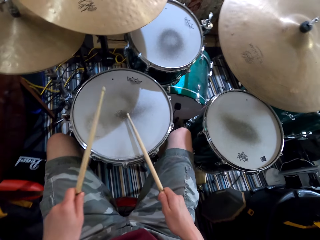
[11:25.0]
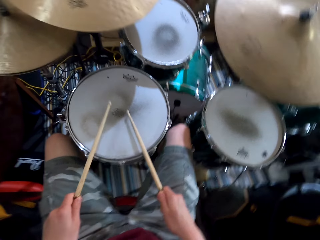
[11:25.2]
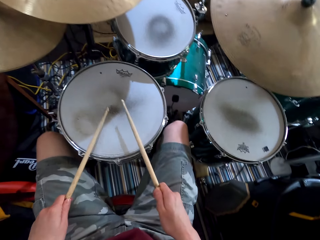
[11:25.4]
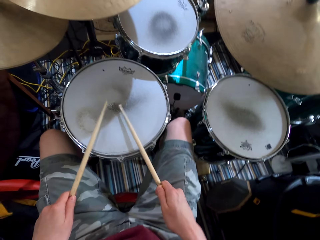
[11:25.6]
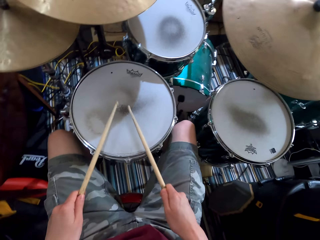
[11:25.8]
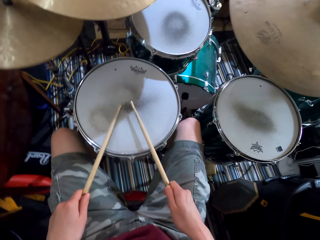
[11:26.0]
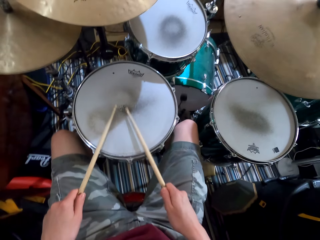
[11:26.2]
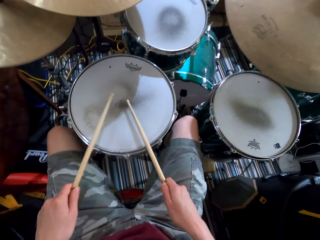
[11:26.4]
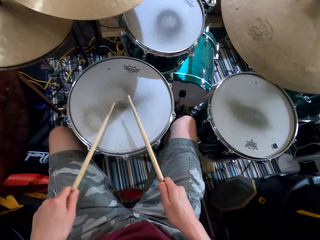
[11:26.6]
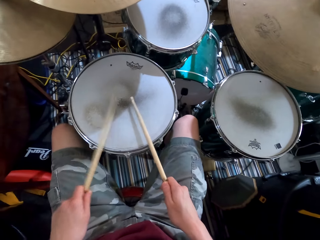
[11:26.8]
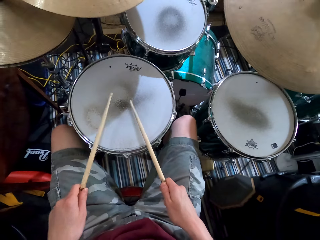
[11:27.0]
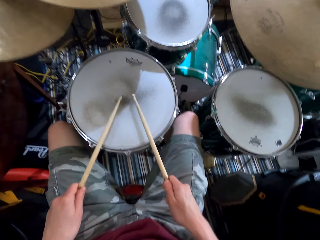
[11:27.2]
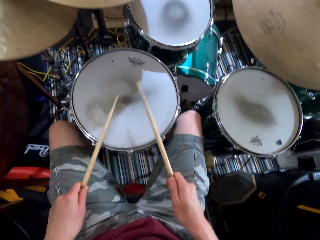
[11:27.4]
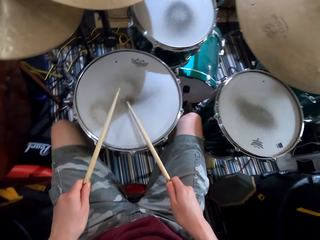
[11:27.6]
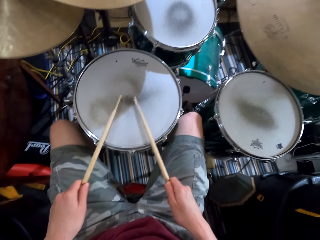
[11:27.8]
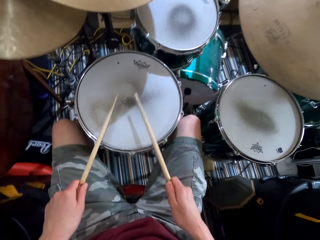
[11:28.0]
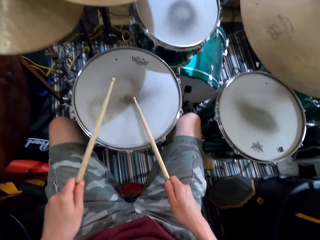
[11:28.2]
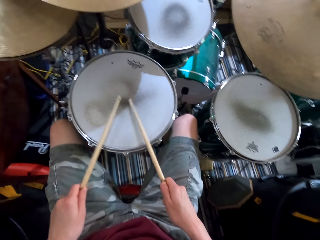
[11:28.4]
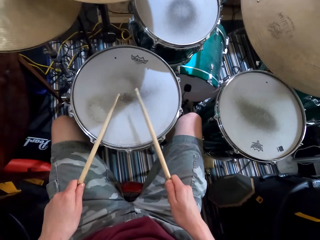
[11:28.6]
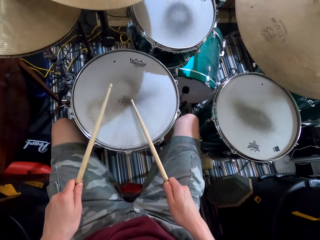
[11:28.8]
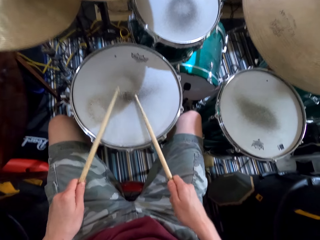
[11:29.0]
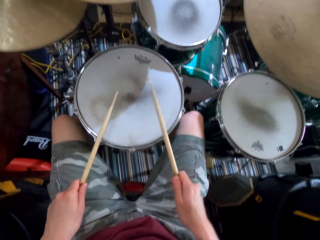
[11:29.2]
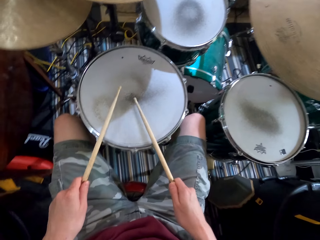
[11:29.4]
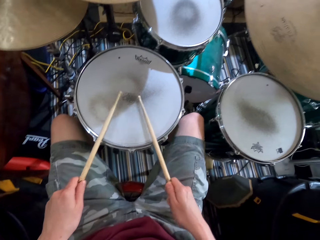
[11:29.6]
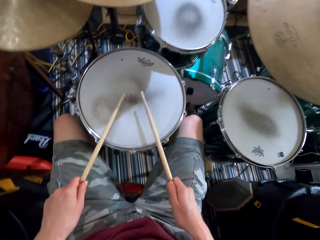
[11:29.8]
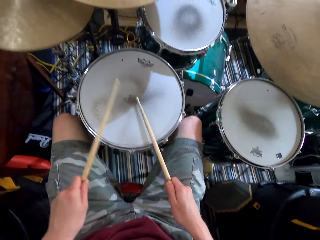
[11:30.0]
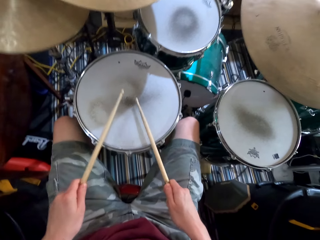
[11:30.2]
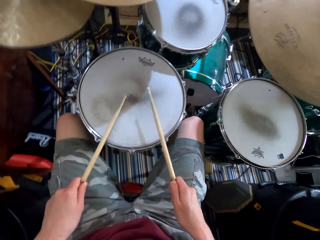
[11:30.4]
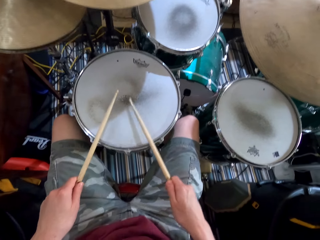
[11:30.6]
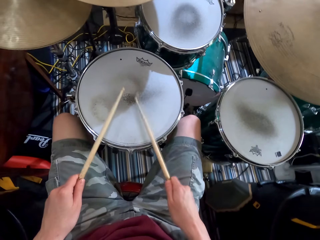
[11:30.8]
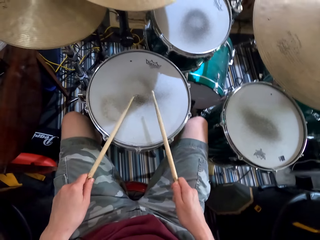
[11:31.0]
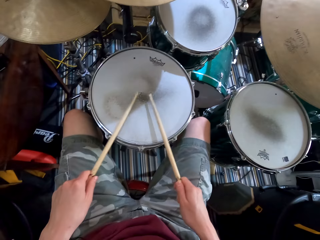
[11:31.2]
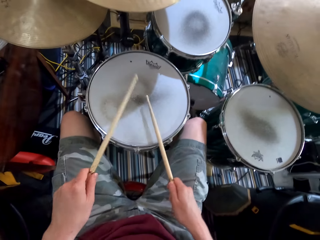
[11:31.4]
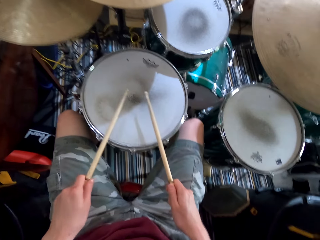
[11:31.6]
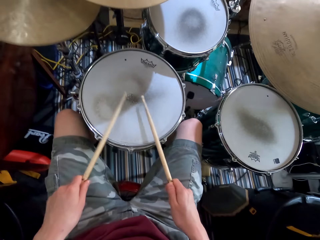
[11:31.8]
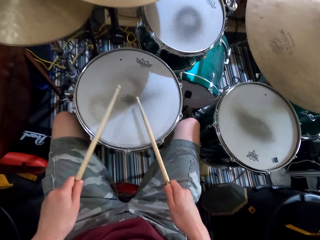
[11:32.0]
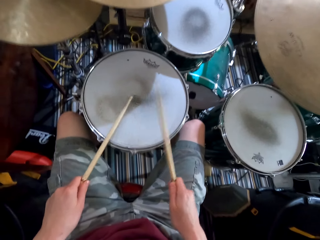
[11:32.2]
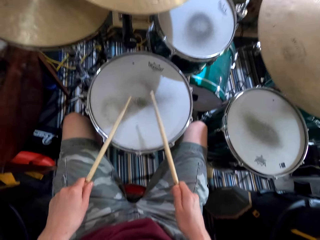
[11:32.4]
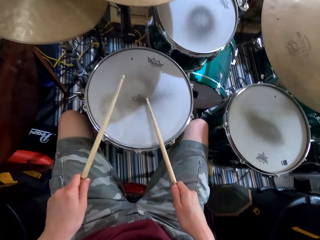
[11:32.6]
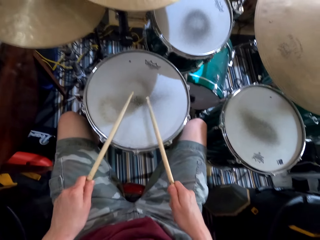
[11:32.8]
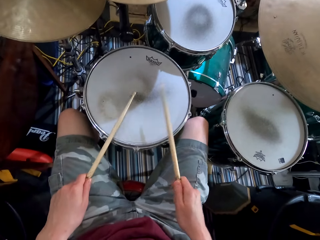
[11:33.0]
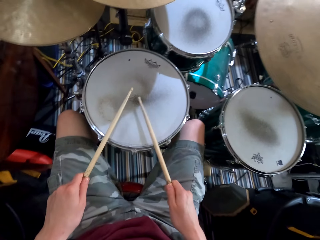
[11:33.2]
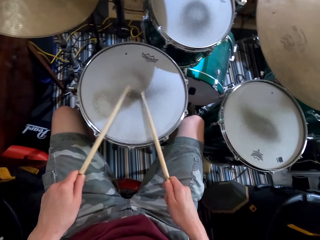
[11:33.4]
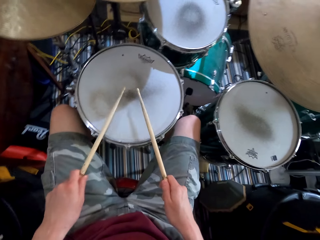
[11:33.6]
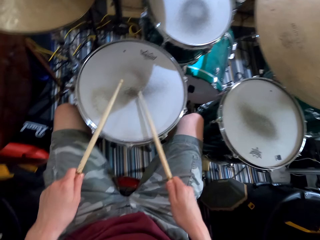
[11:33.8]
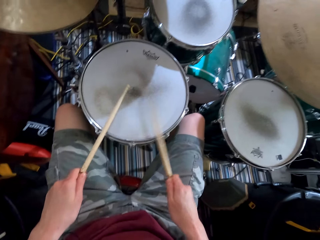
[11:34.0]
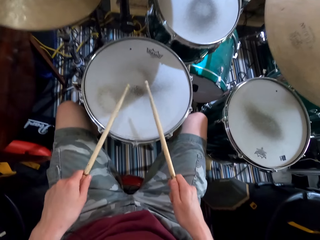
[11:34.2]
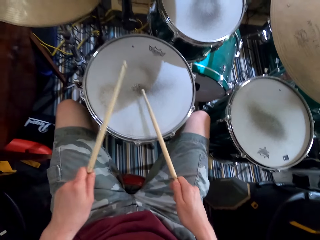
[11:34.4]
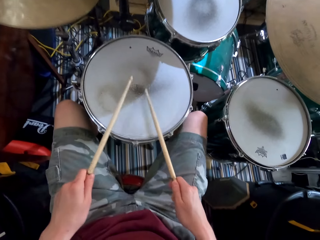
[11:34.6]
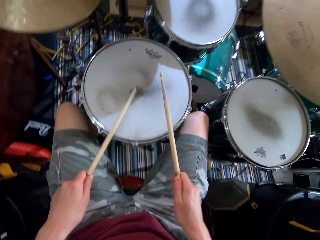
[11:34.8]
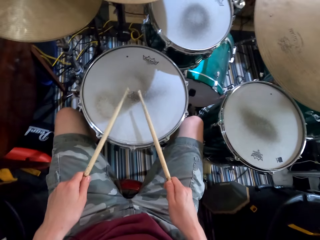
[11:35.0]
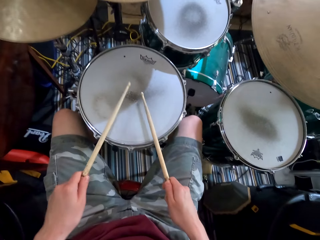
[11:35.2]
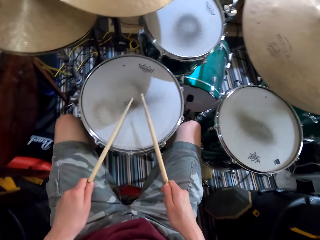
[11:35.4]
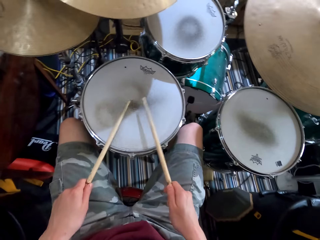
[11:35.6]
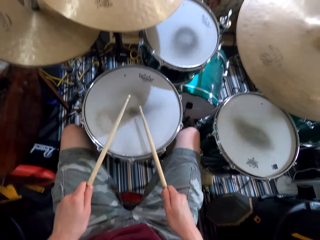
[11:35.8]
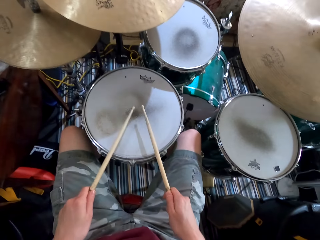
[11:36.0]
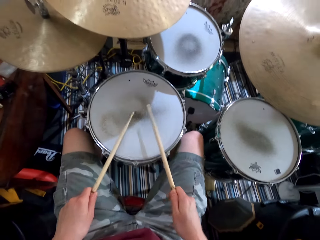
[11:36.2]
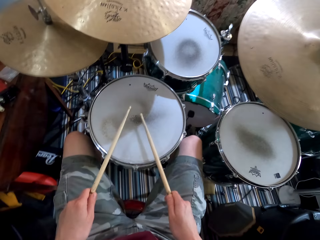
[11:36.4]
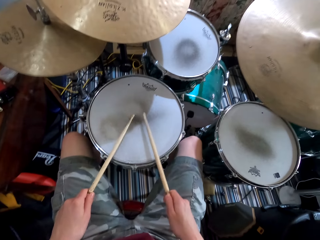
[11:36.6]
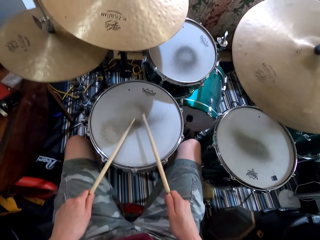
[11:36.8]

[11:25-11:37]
The camera wearer shakes legs. They play drums. They shake legs. They play the drums.

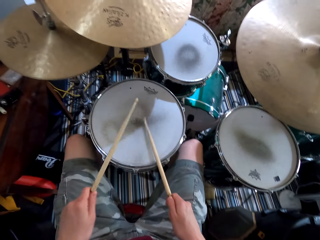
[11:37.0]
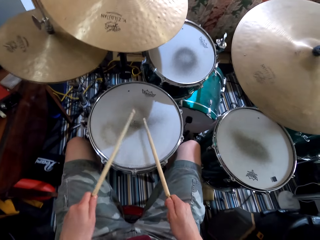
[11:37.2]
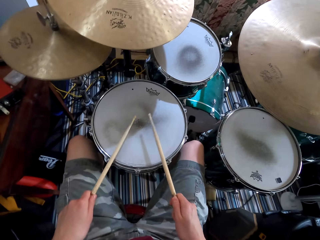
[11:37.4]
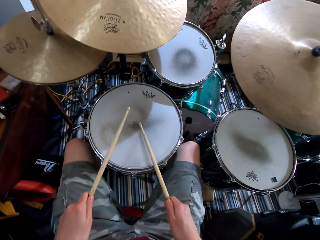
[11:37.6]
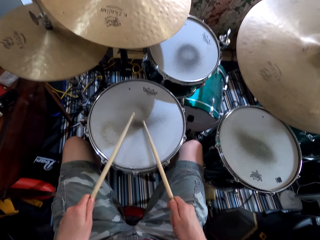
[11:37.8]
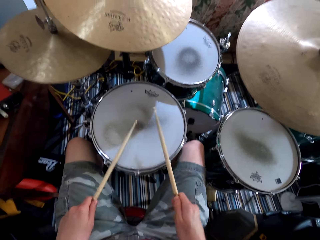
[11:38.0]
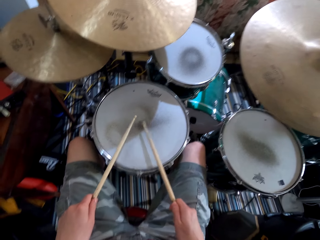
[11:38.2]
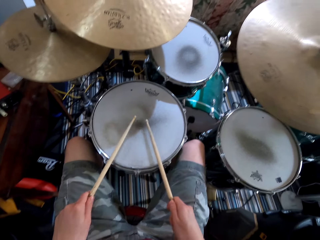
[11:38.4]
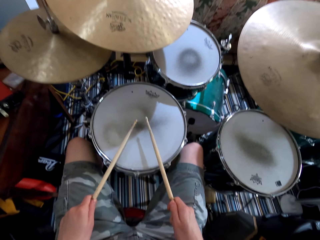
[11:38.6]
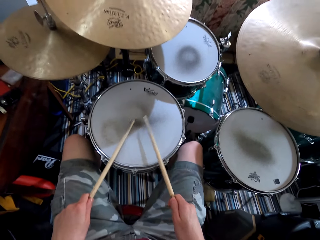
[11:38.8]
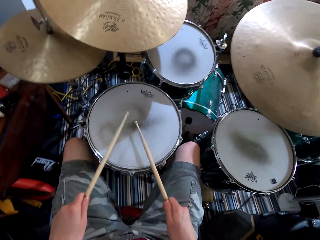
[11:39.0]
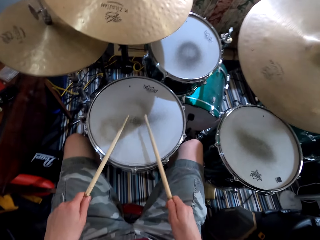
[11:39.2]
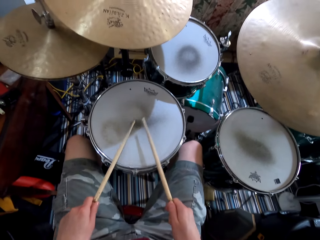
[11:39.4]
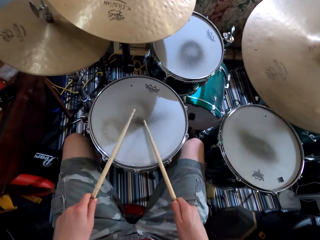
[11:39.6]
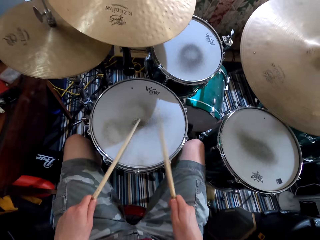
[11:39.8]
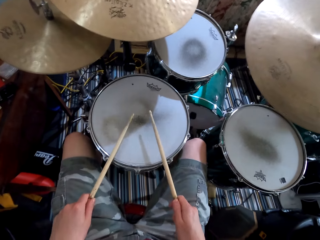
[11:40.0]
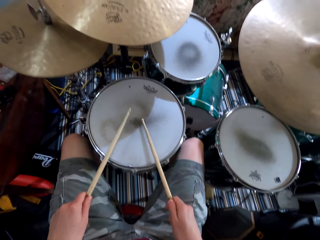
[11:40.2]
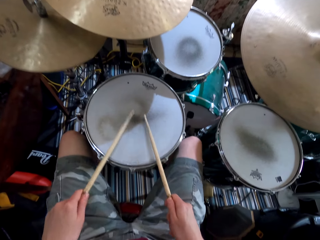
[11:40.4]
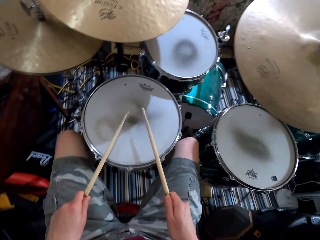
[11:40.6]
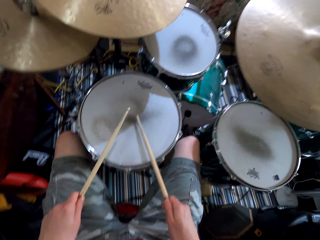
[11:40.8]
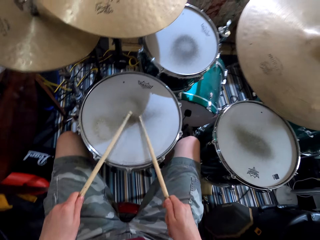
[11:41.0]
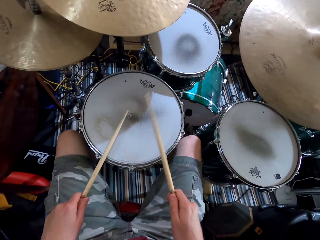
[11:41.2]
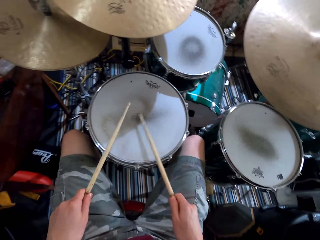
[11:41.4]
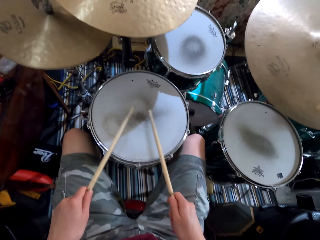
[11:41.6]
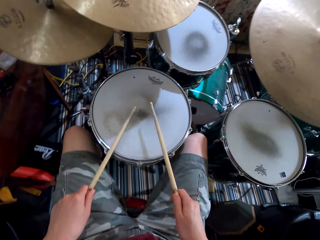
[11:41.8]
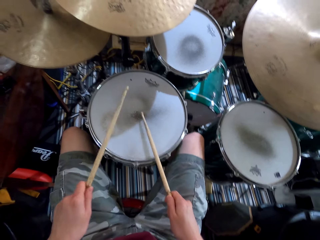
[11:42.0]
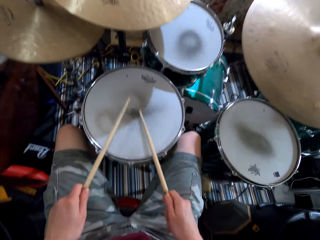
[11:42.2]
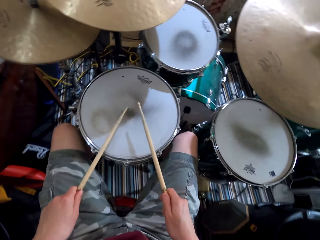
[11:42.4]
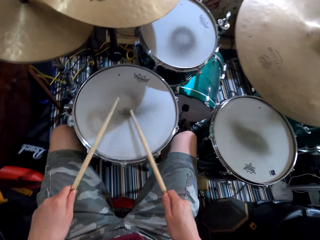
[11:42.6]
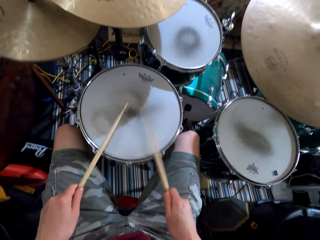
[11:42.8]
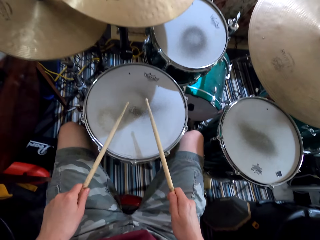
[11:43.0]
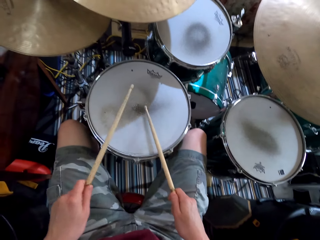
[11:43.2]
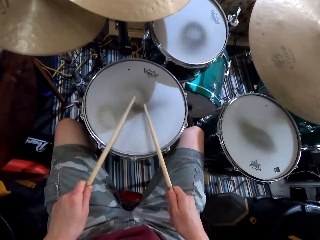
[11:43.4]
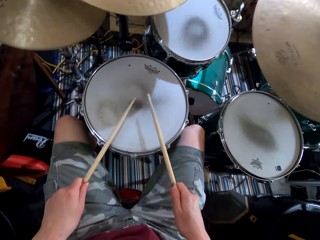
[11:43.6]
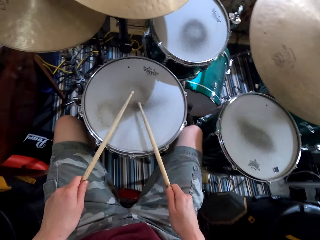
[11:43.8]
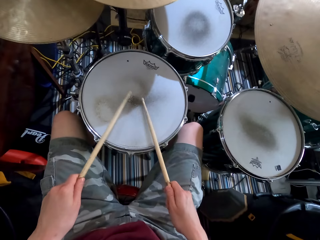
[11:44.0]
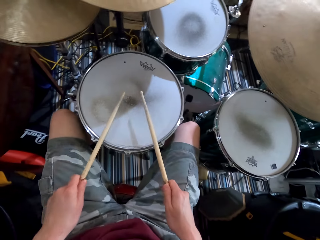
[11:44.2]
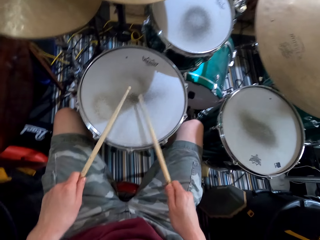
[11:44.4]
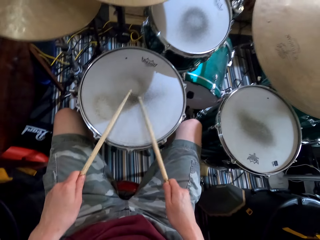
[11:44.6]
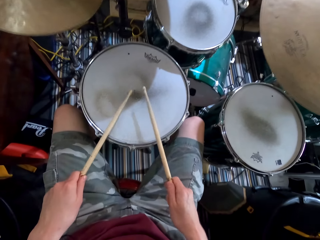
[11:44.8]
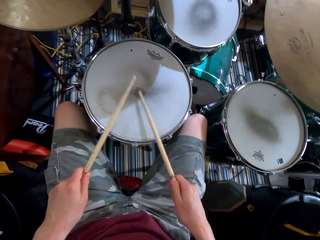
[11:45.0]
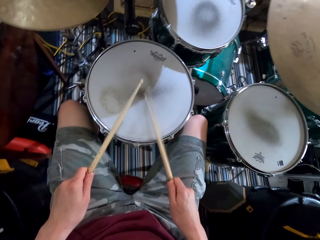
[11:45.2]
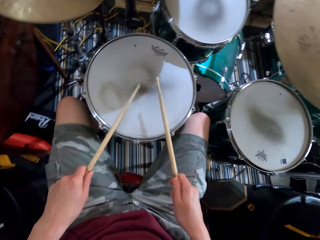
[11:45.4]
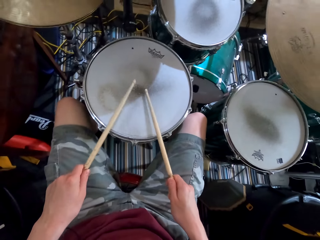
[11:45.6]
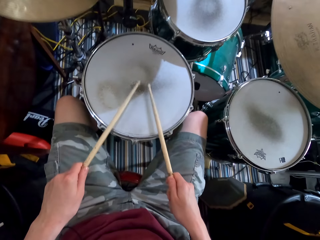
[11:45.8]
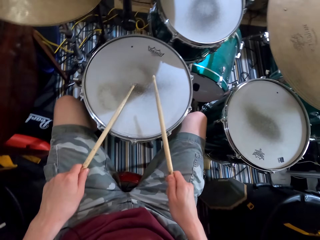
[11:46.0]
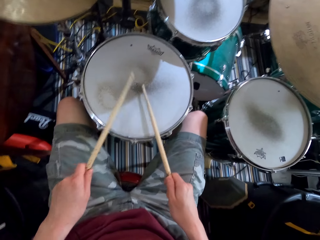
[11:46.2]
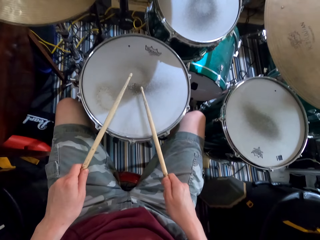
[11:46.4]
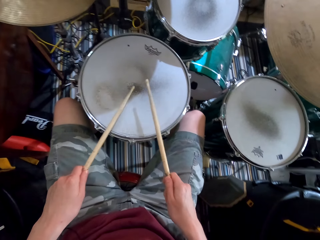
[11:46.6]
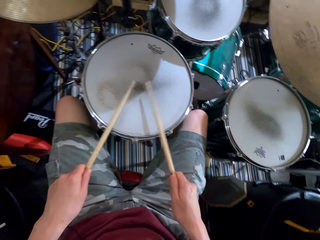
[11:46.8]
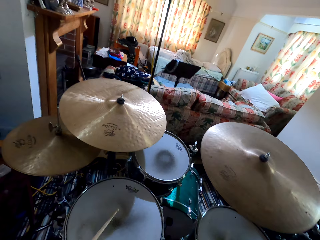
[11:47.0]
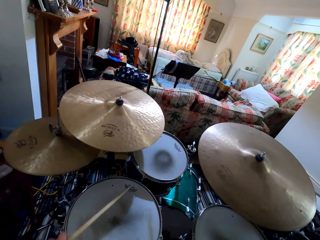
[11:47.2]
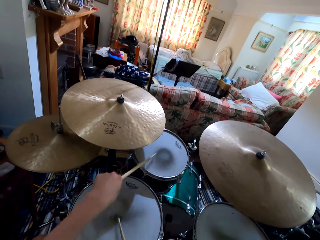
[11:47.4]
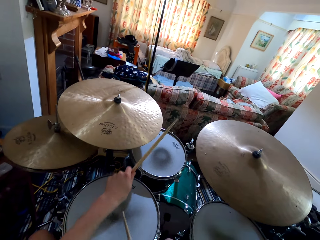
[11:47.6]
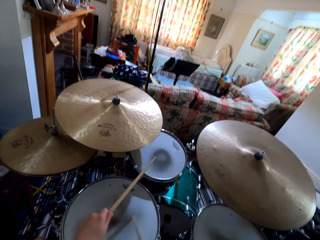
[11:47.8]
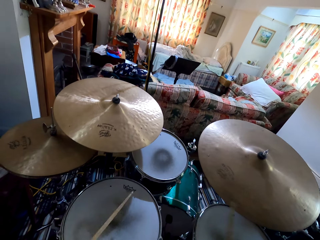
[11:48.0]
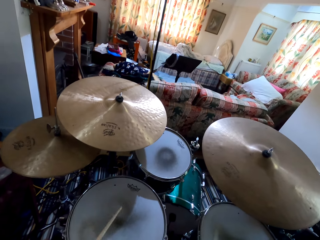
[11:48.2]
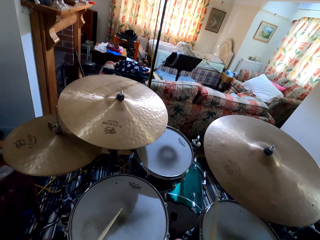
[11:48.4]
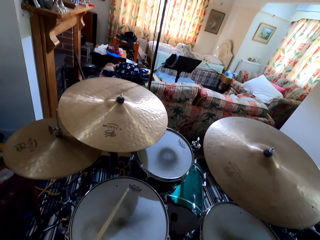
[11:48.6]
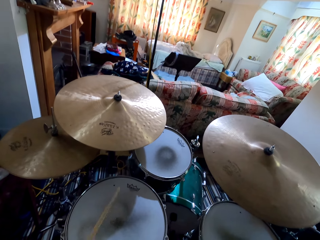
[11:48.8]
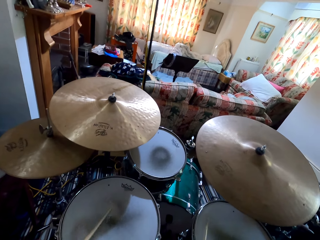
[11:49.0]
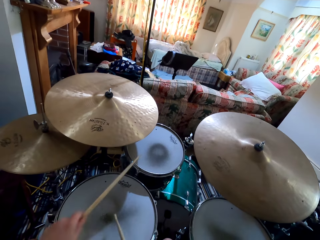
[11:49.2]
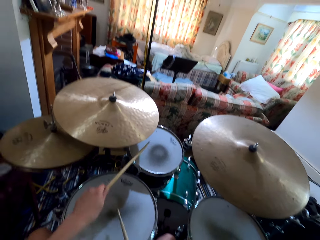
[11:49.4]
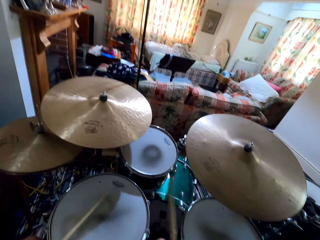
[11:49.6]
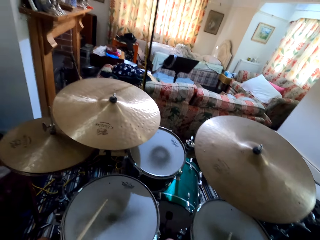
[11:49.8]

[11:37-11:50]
The camera wearer shakes legs. They play the drums. They shake the legs. They play the drums. They shake legs. They play the drums. They shake legs. They play the drums. They shake legs. They play the drums. They play the drums again.
